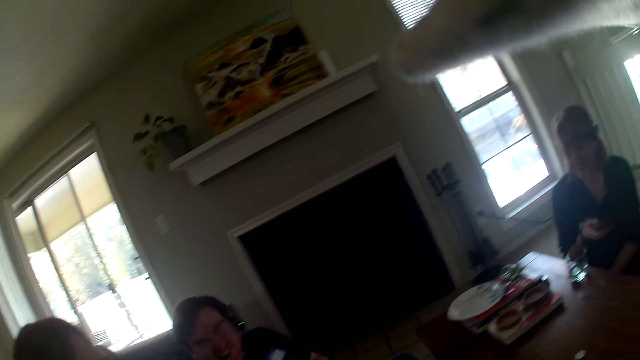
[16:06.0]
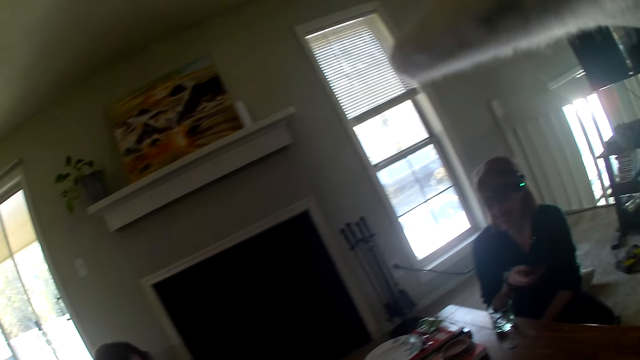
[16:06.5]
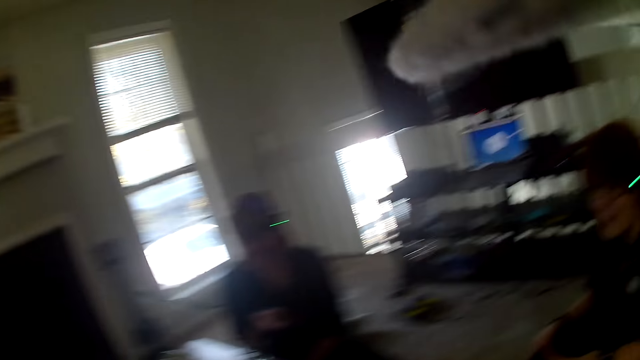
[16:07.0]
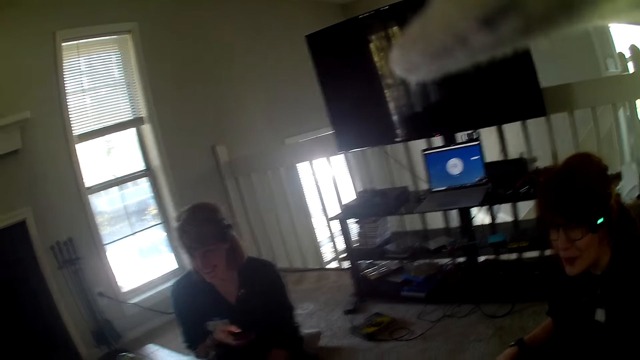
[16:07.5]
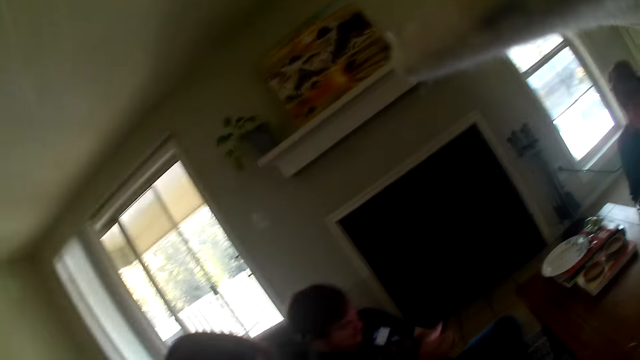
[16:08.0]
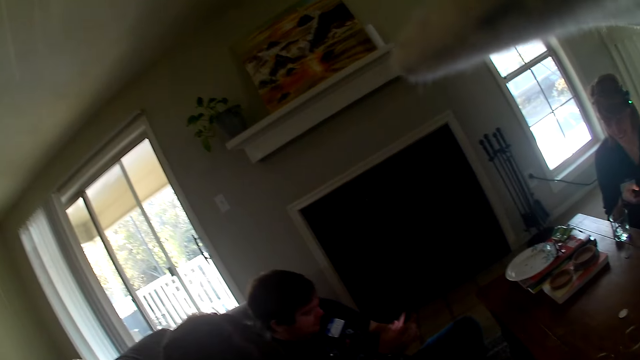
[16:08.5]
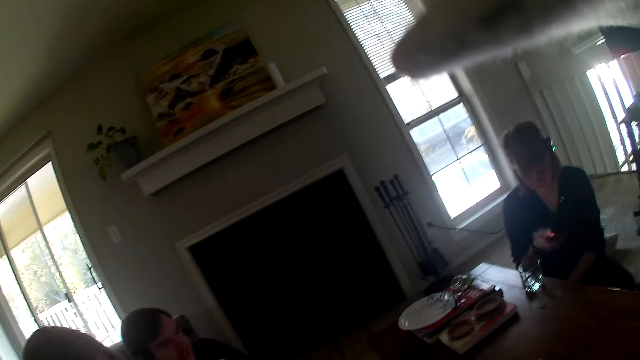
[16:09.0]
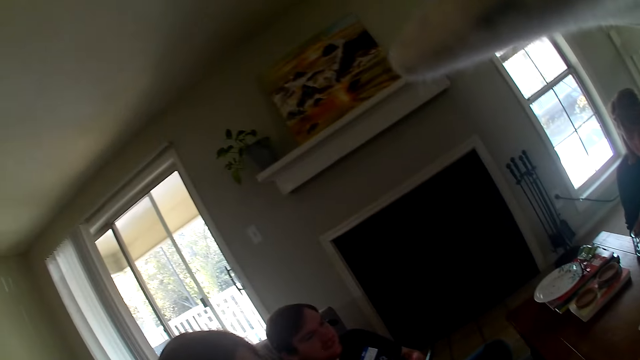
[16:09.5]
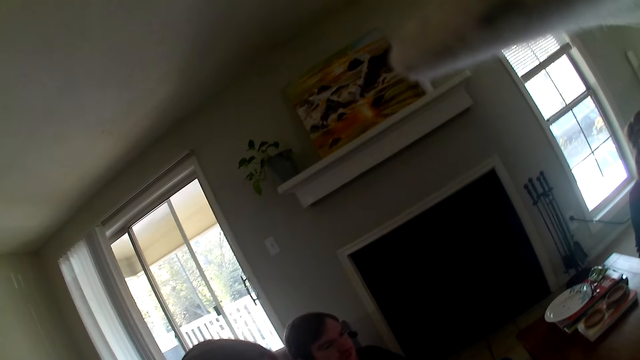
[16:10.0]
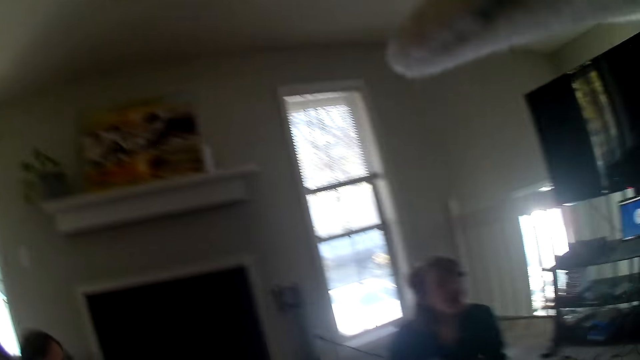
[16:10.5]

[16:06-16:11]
The camera wearer looks around.

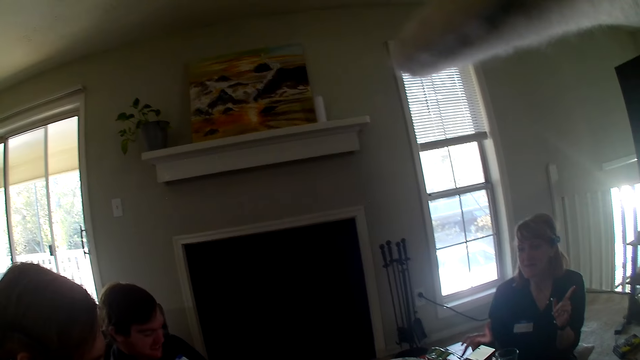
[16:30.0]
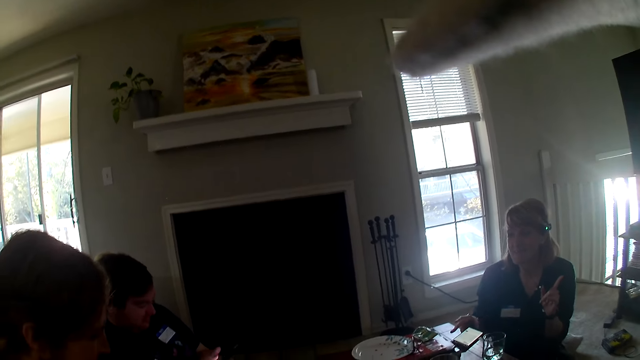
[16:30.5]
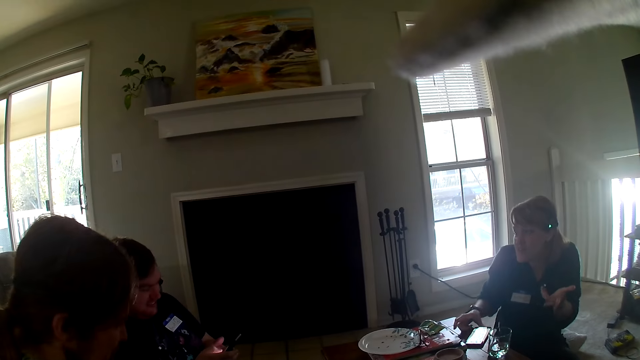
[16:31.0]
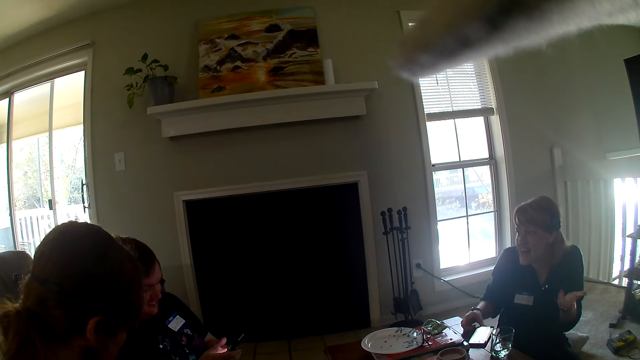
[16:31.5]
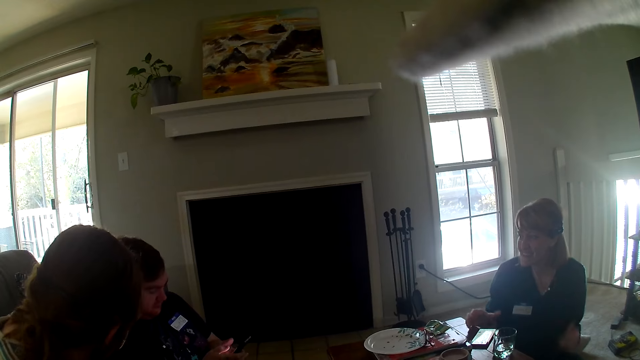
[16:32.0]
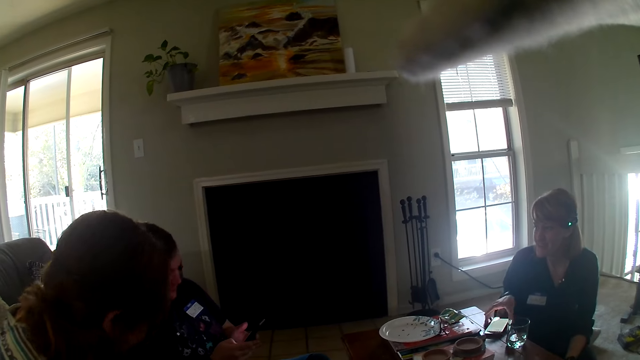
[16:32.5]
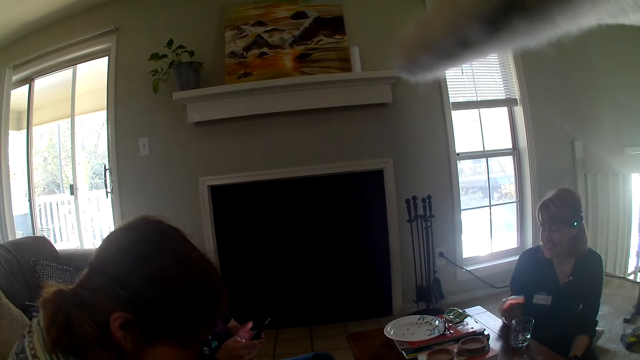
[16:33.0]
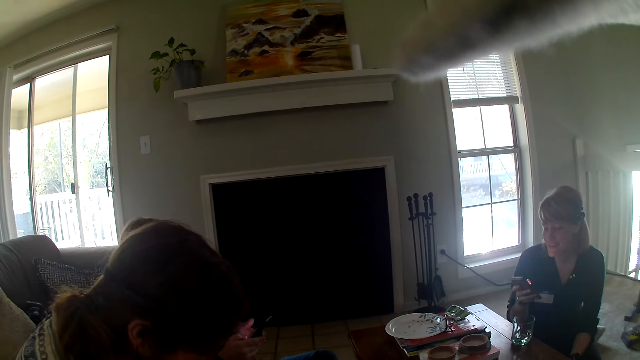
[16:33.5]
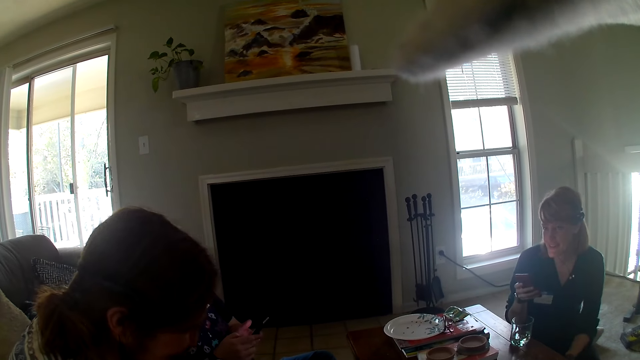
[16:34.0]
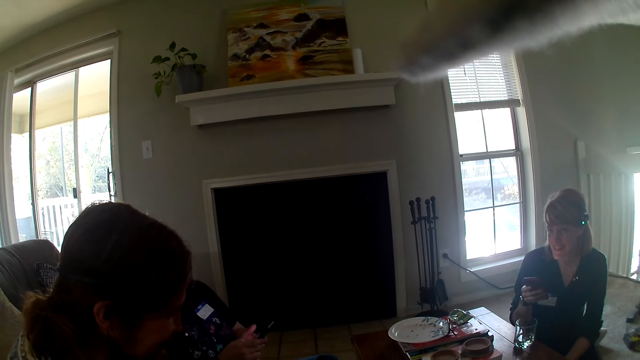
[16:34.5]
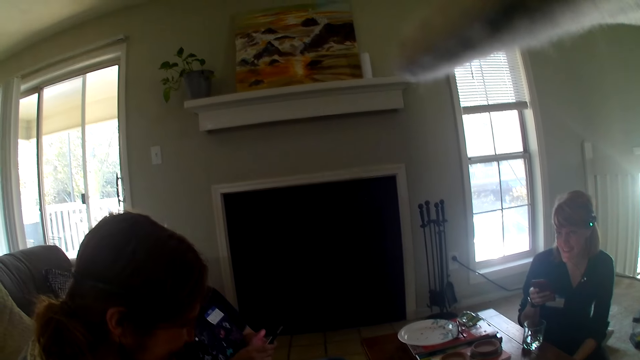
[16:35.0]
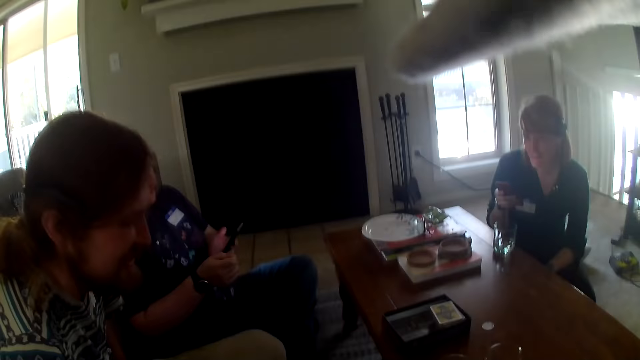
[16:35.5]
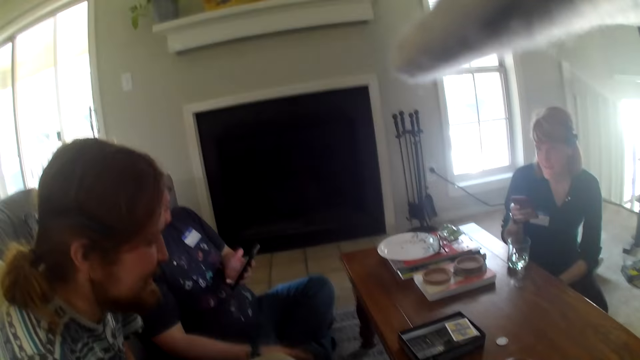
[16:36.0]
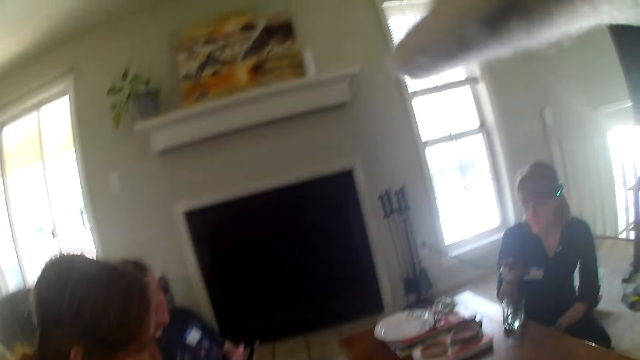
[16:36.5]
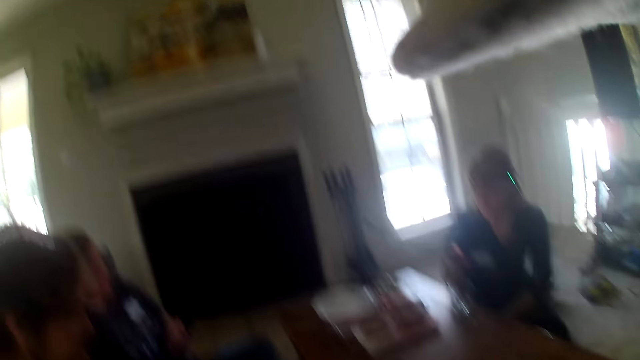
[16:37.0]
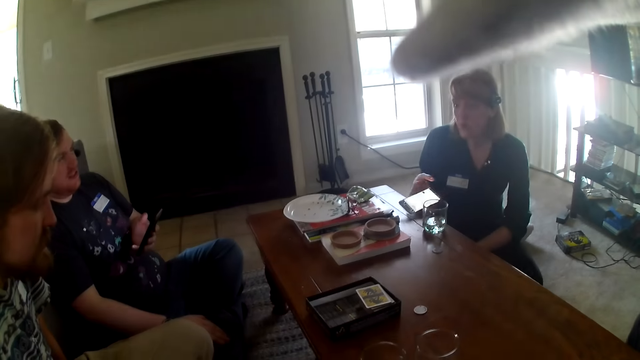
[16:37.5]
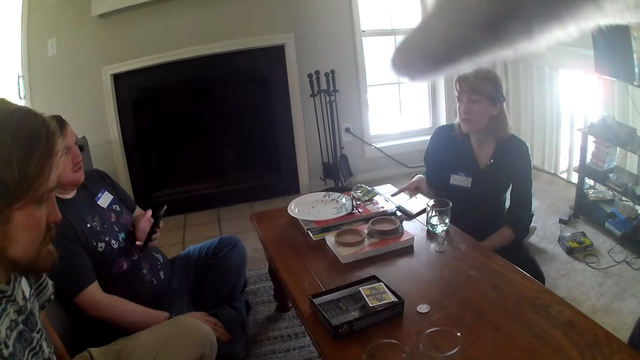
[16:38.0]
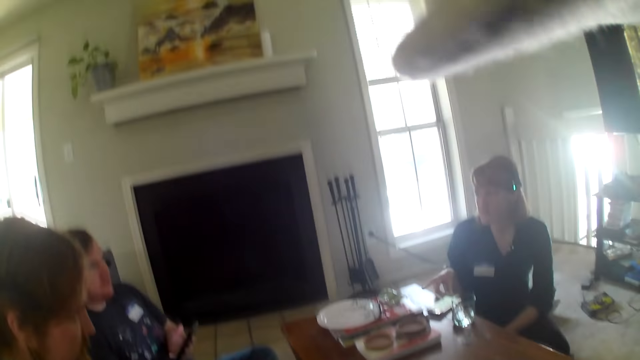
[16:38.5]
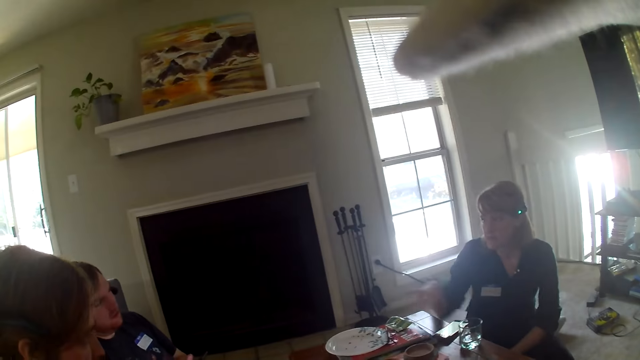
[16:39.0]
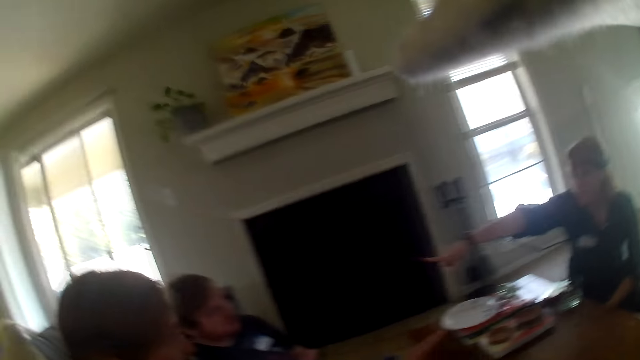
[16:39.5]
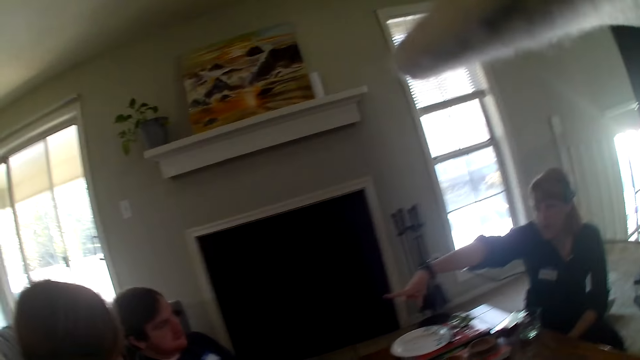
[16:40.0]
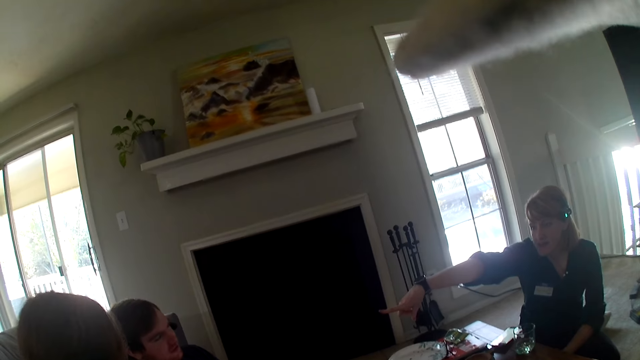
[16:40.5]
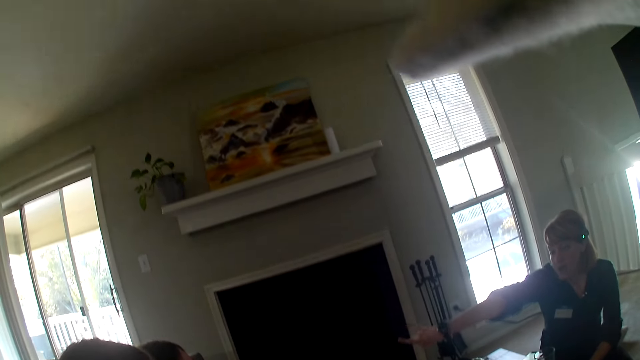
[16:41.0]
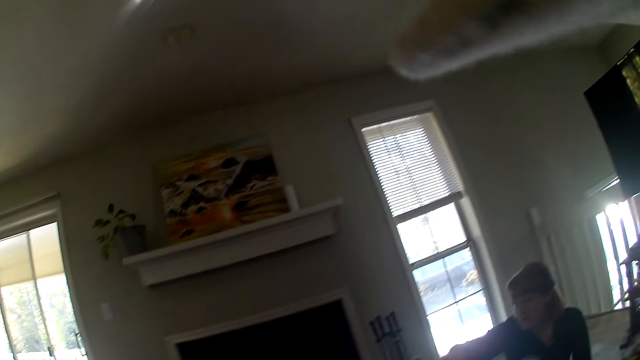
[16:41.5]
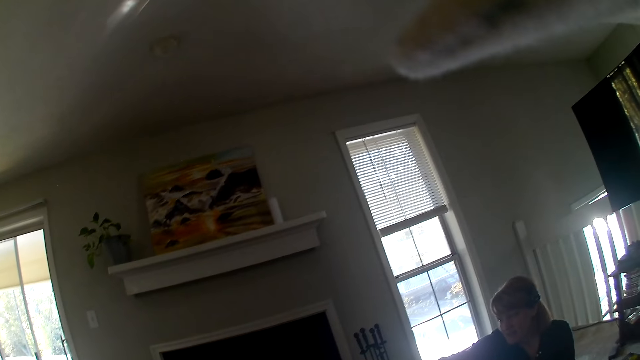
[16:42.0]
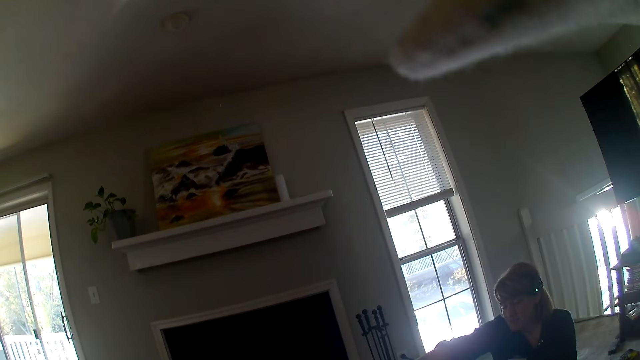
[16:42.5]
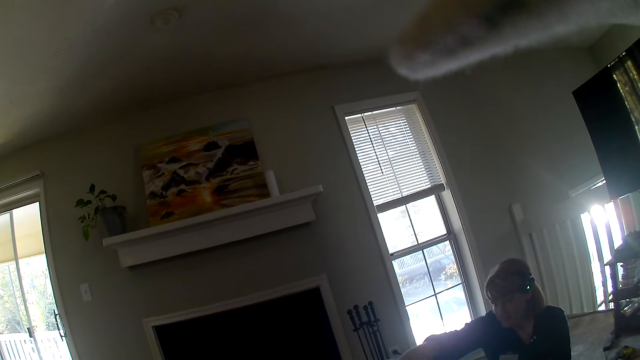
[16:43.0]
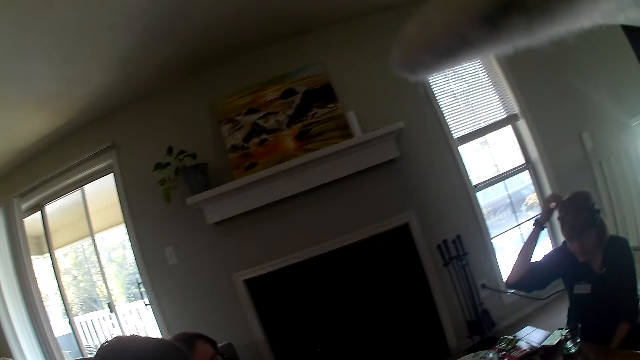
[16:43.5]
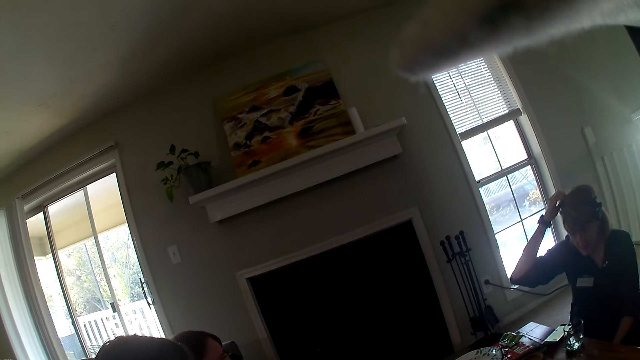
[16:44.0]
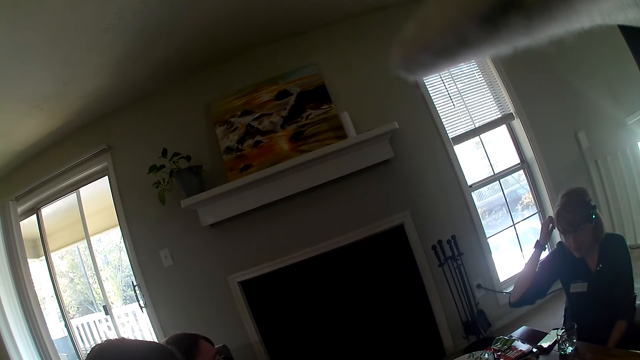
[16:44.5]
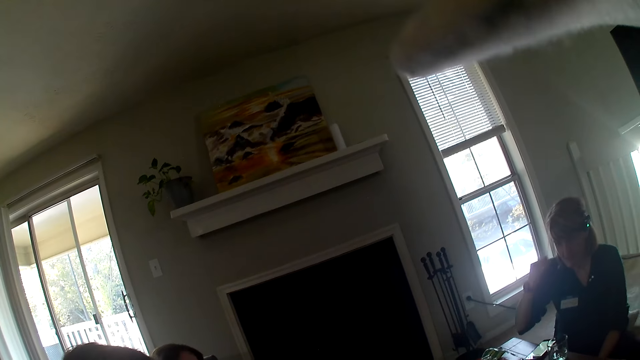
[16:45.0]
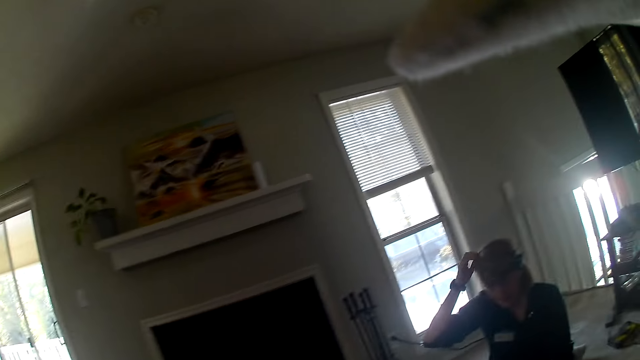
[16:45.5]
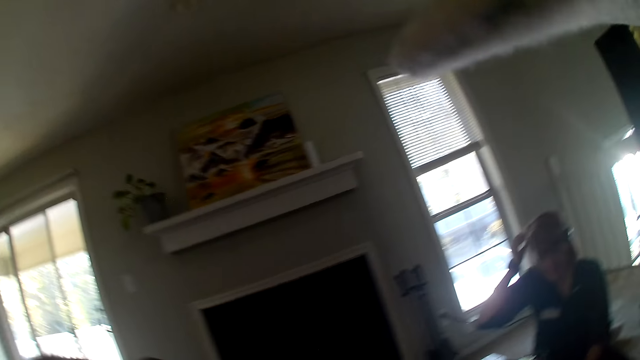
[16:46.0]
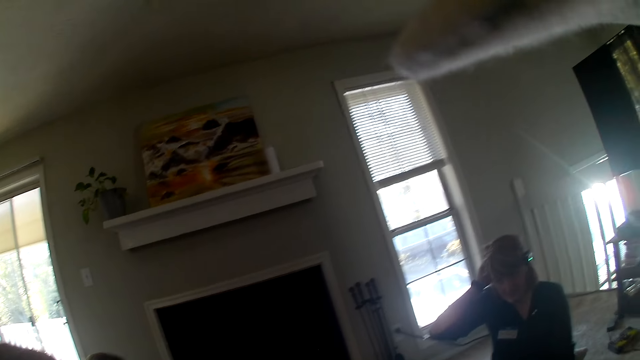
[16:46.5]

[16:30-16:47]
A woman places the phone on the table and picks the phone from the table. The woman puts the phone on the table.
